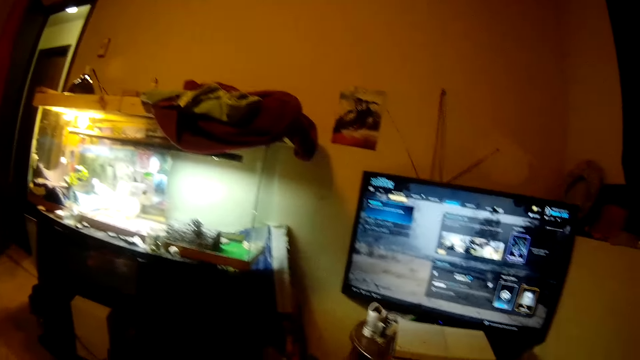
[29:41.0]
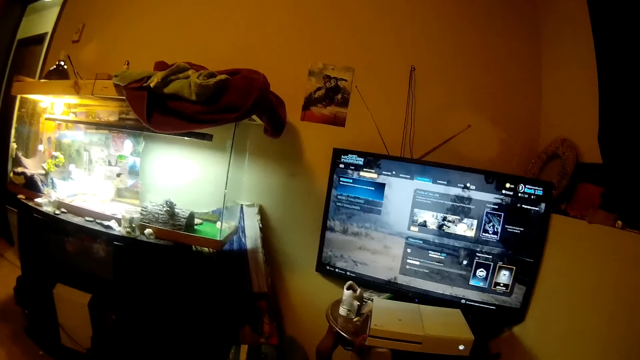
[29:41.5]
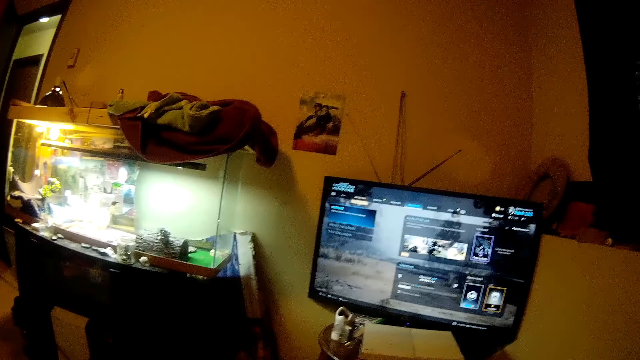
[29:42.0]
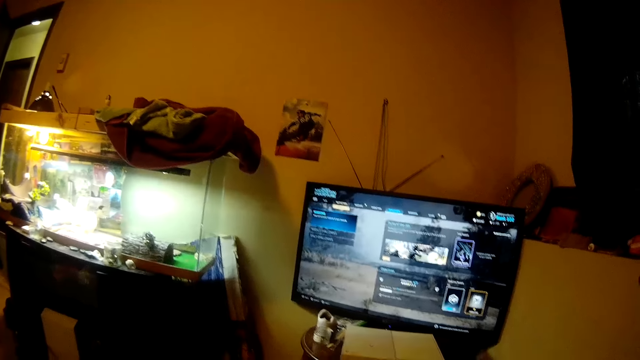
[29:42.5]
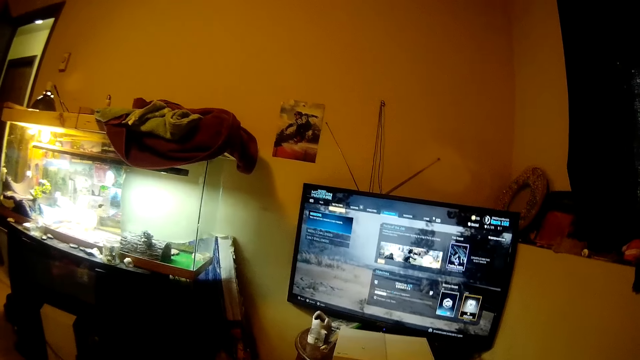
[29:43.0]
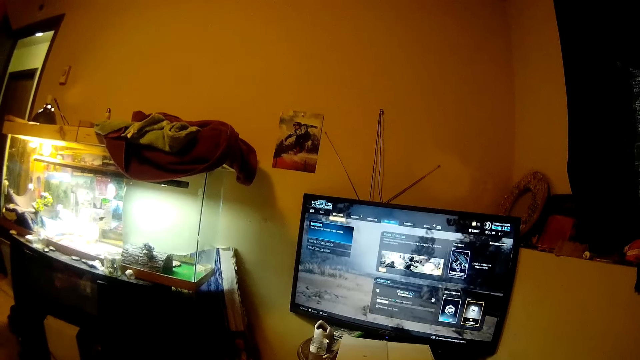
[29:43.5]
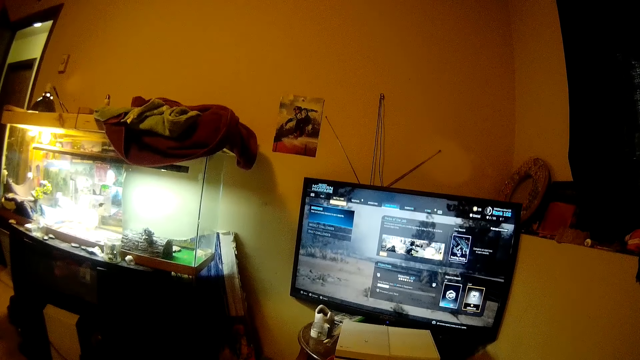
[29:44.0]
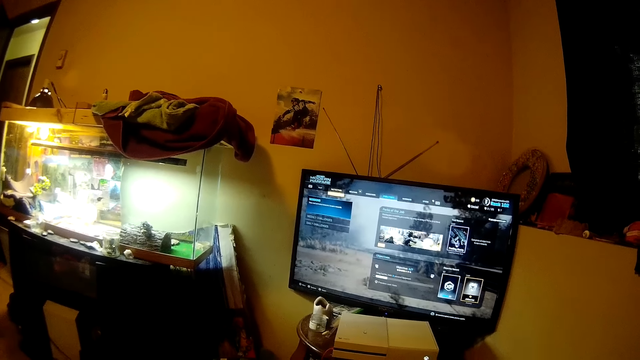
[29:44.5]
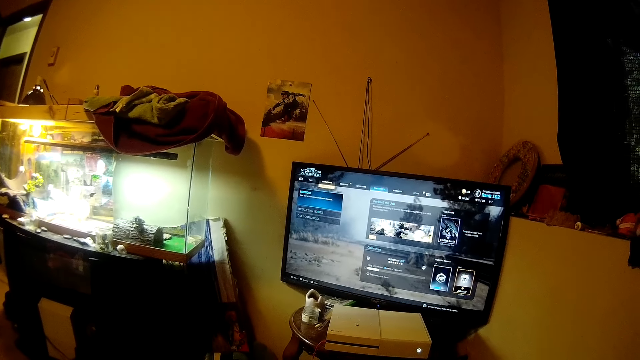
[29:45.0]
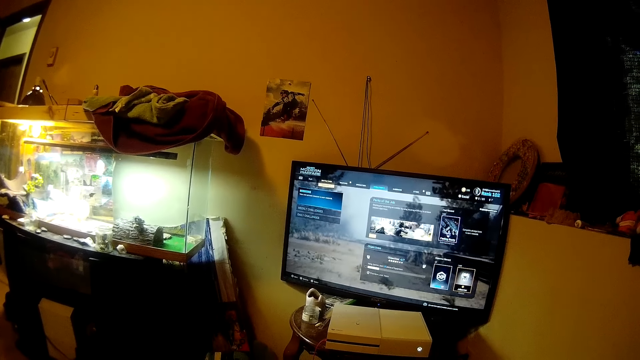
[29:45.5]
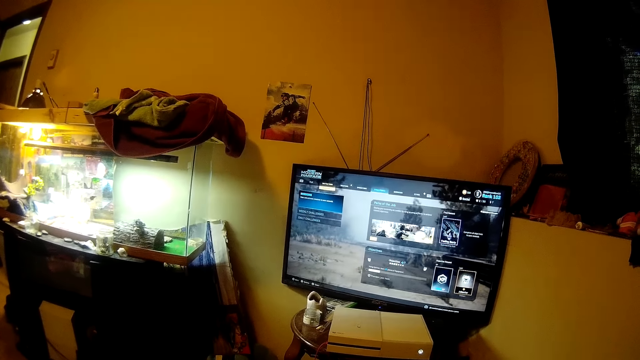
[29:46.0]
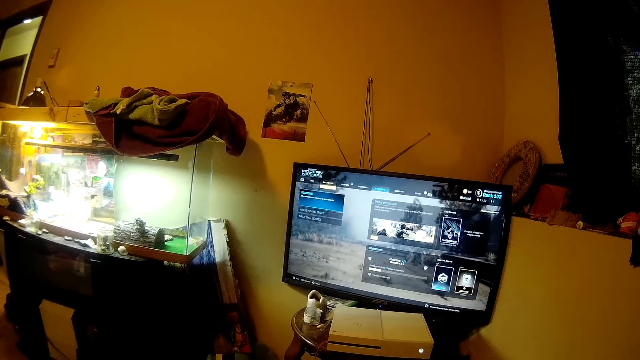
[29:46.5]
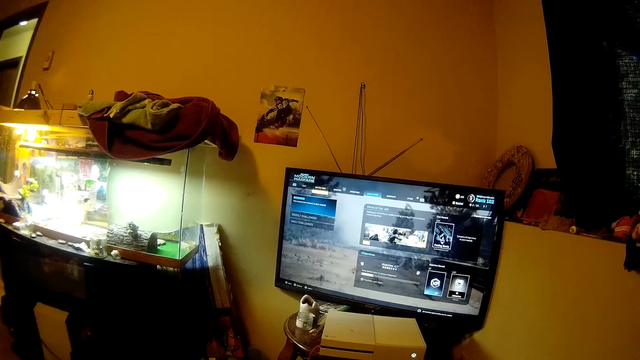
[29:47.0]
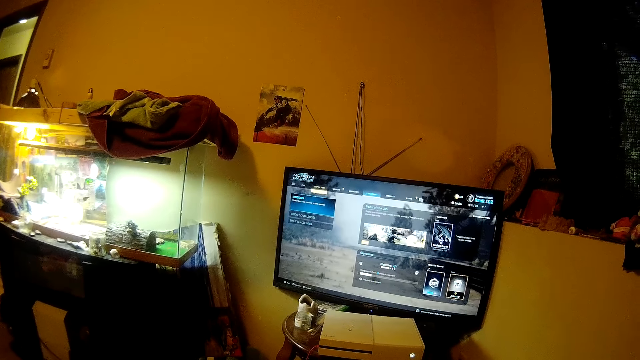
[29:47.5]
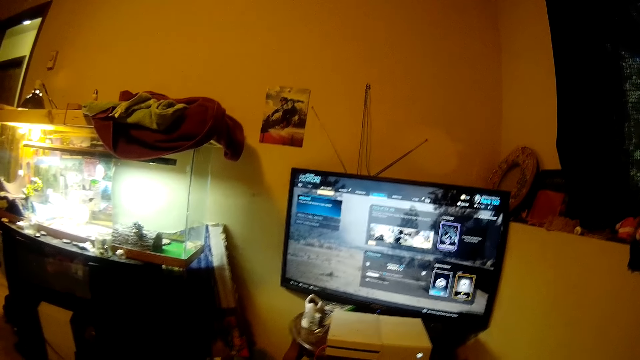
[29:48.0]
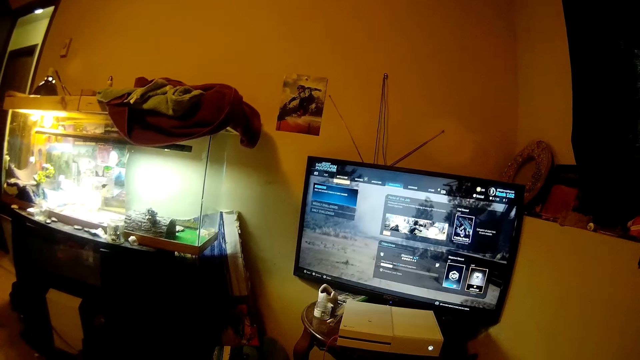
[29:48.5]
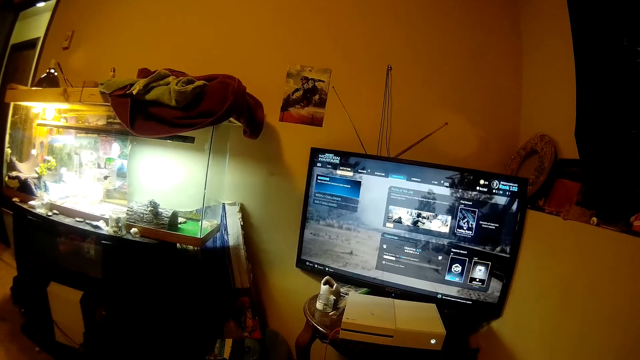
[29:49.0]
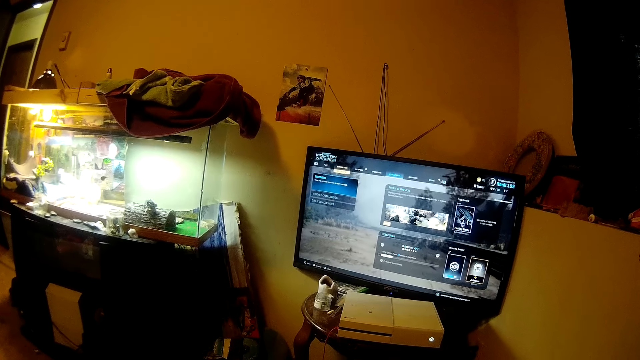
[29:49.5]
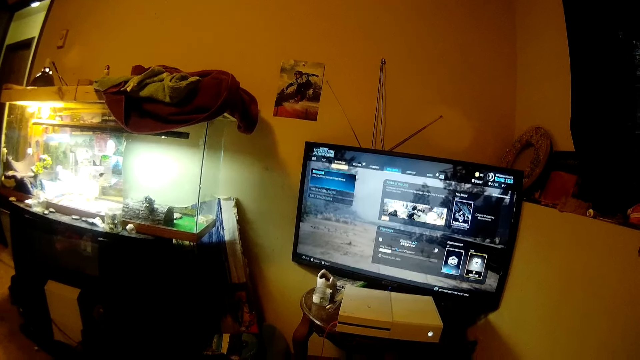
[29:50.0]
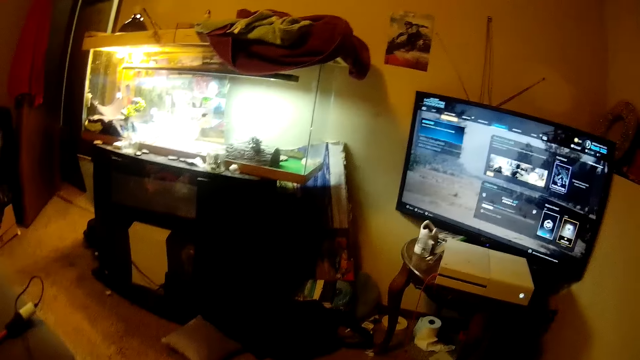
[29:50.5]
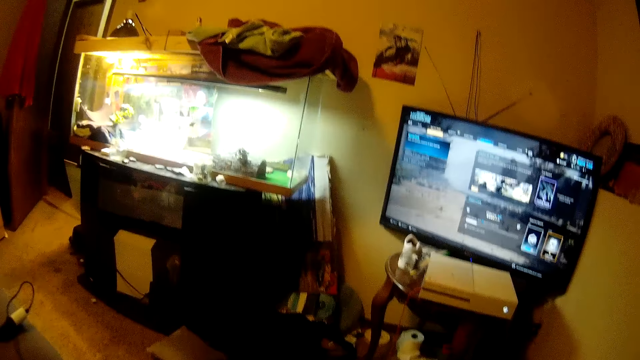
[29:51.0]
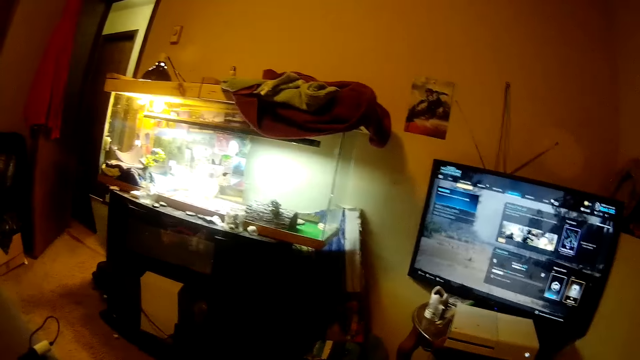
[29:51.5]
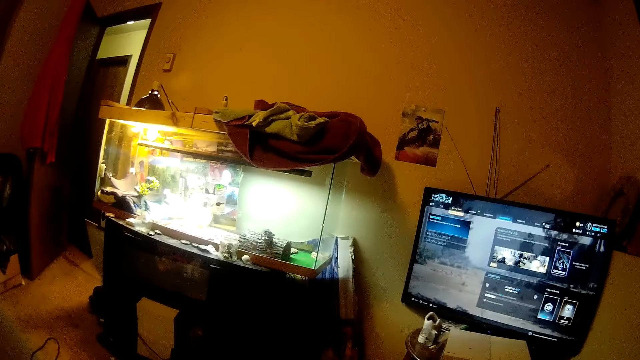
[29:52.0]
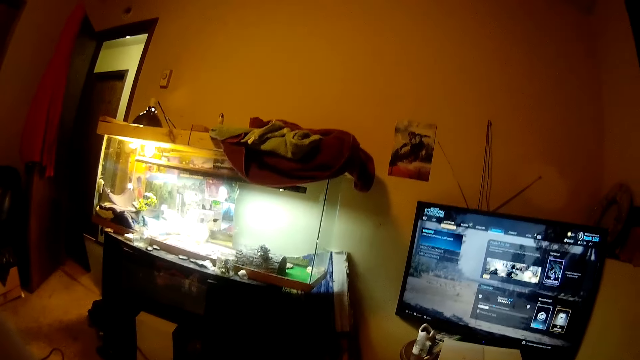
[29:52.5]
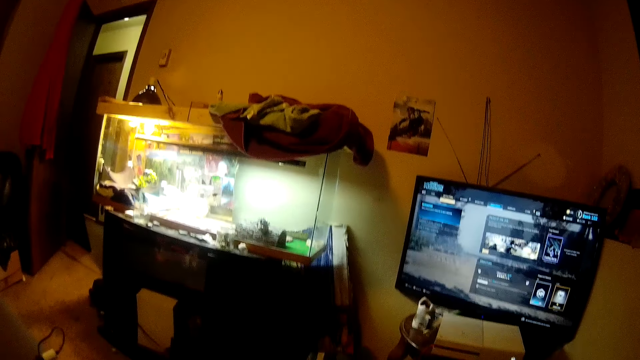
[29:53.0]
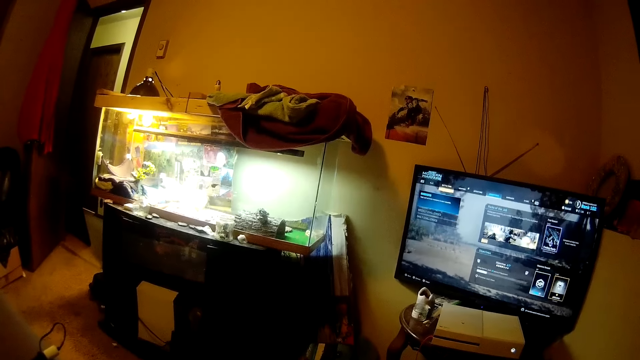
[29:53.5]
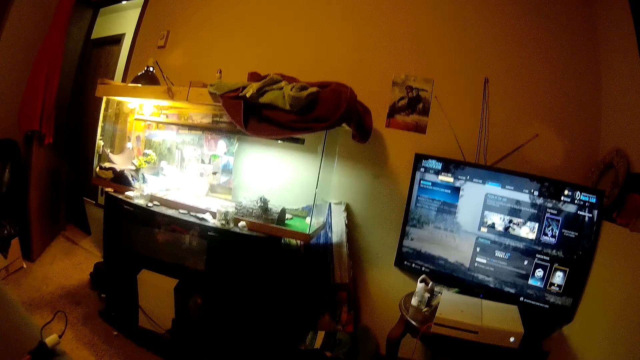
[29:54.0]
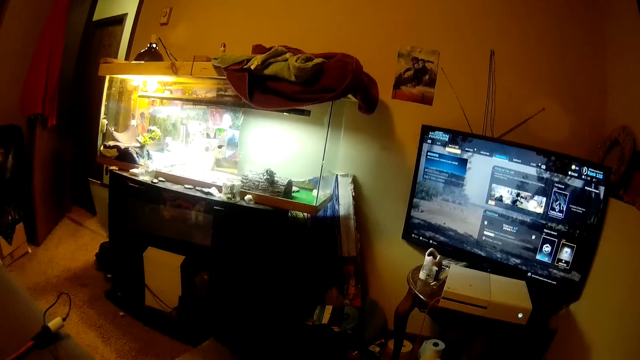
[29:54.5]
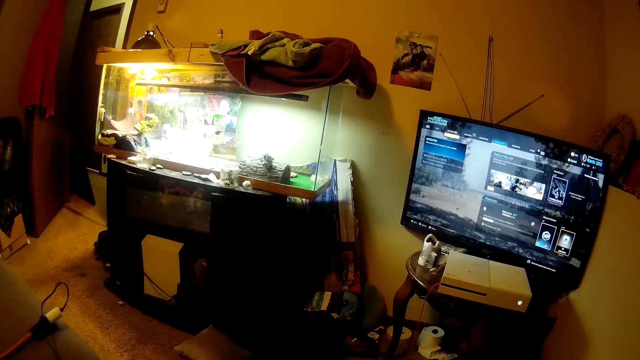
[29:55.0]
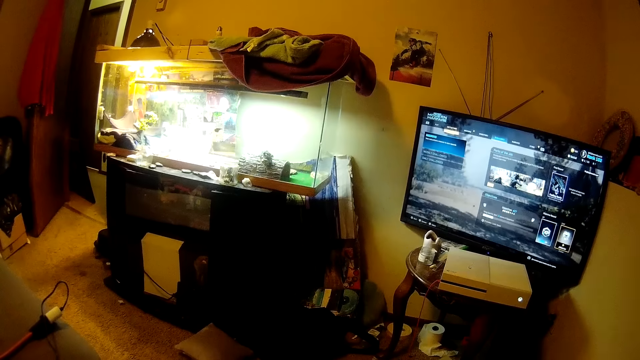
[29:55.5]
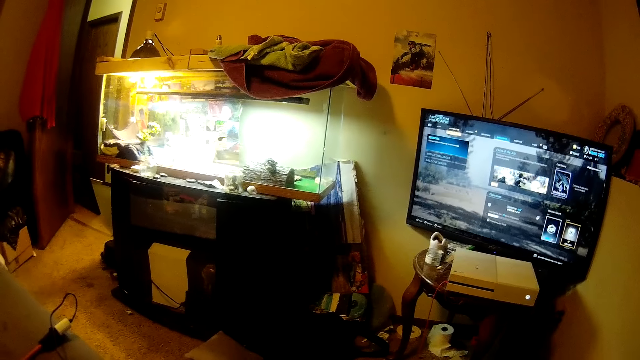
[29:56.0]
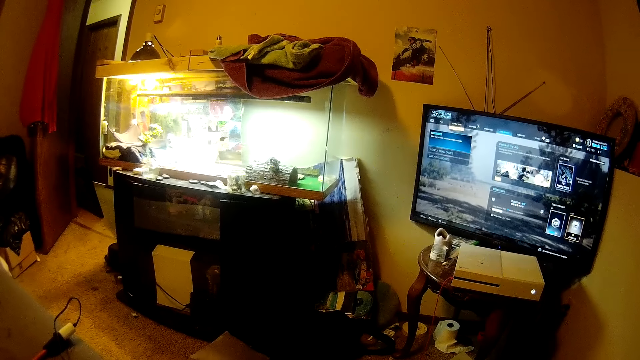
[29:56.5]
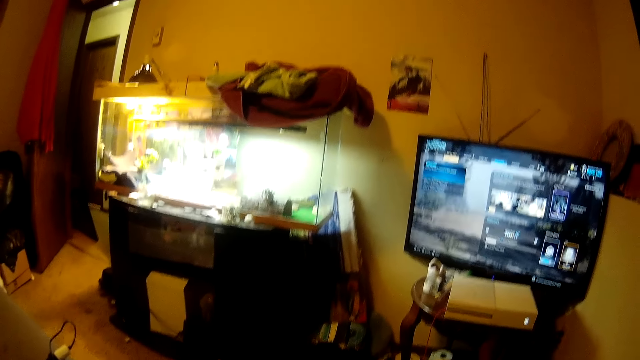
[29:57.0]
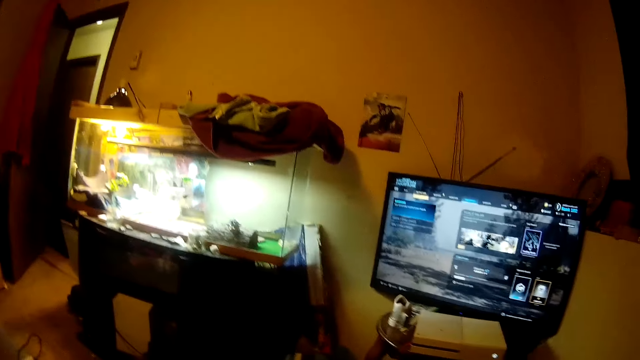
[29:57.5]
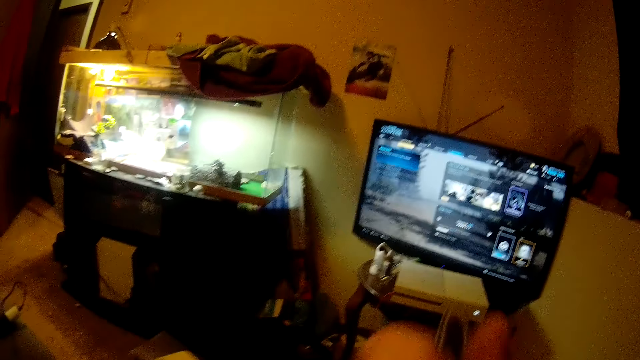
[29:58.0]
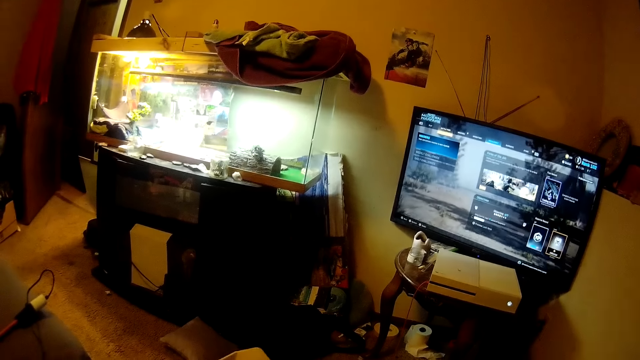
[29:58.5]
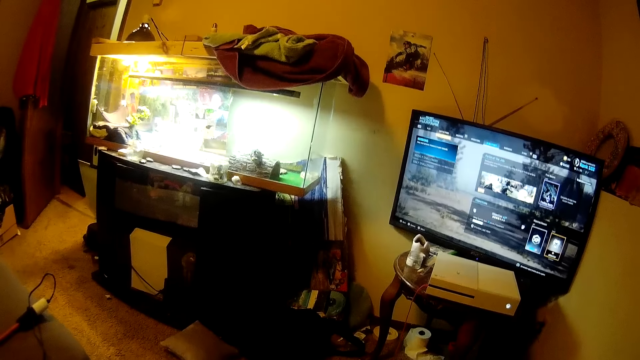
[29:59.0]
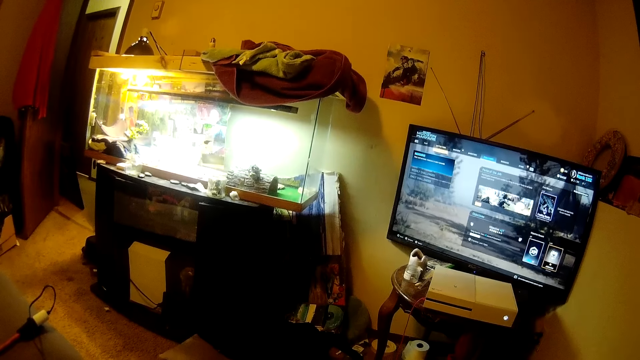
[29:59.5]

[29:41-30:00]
The camera wearer stares at the television. He adjusts his glasses.
